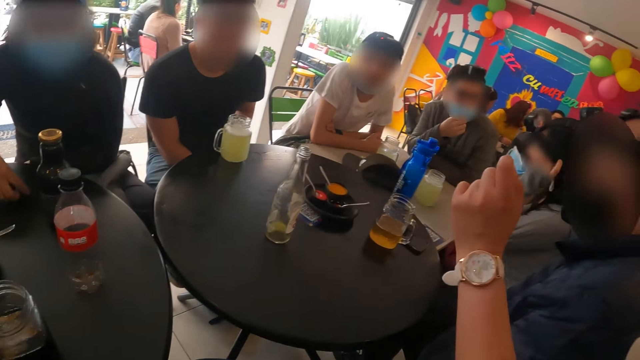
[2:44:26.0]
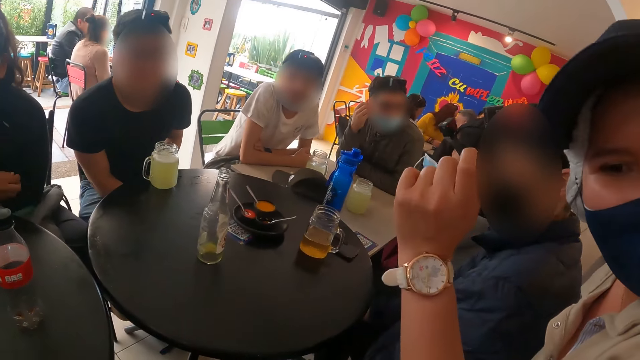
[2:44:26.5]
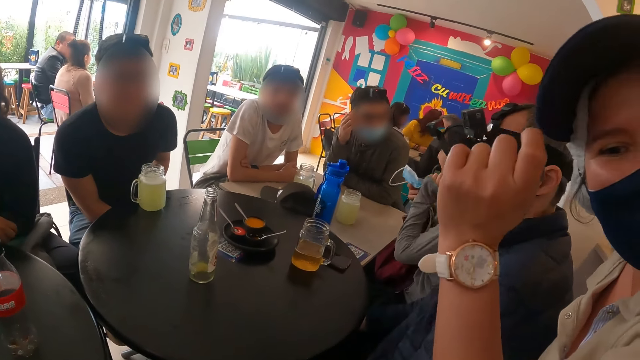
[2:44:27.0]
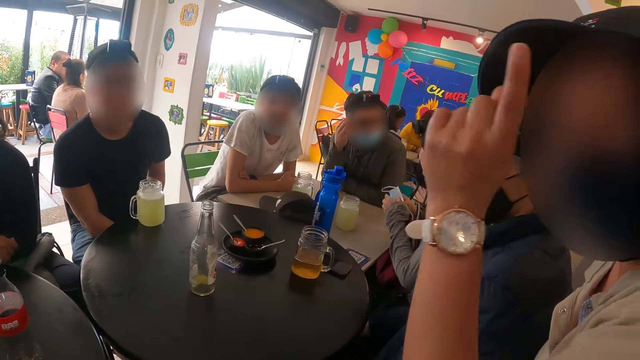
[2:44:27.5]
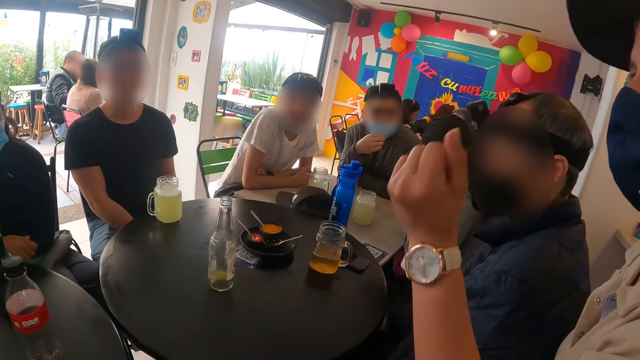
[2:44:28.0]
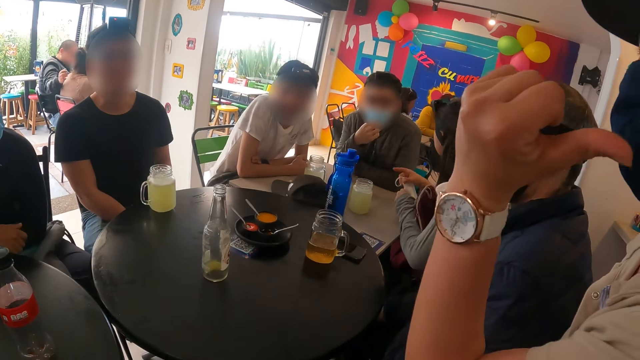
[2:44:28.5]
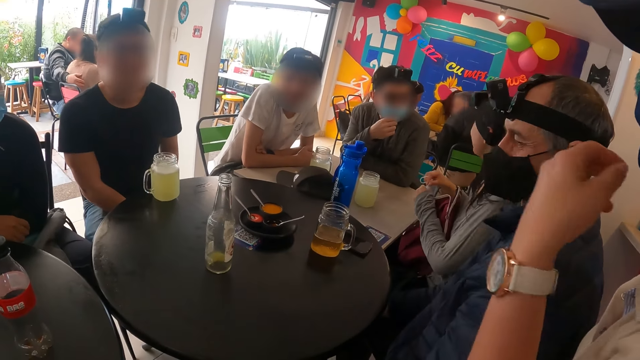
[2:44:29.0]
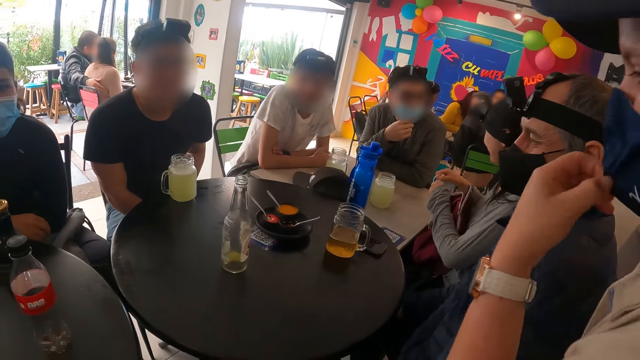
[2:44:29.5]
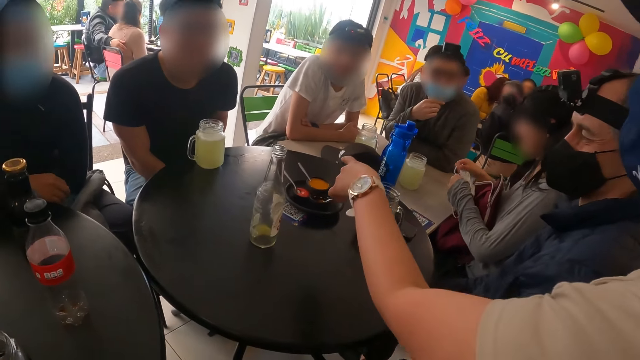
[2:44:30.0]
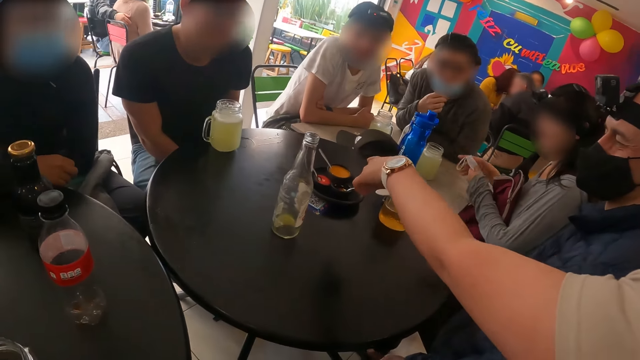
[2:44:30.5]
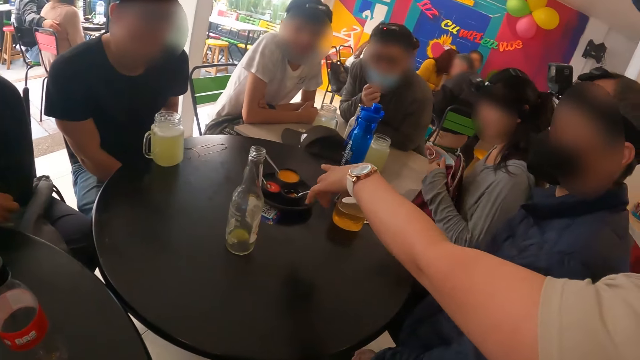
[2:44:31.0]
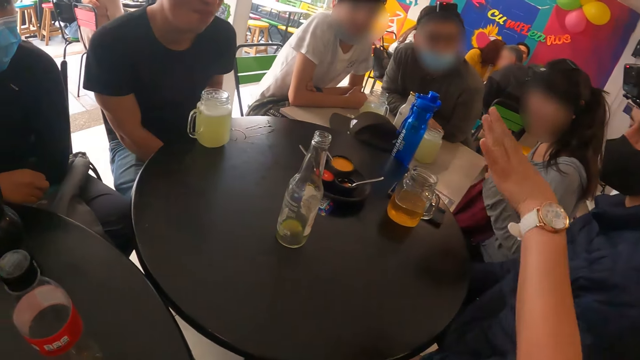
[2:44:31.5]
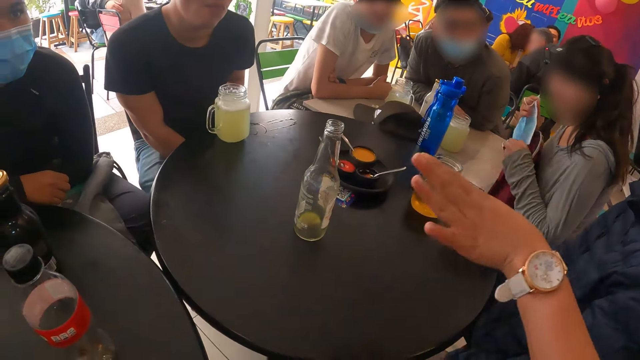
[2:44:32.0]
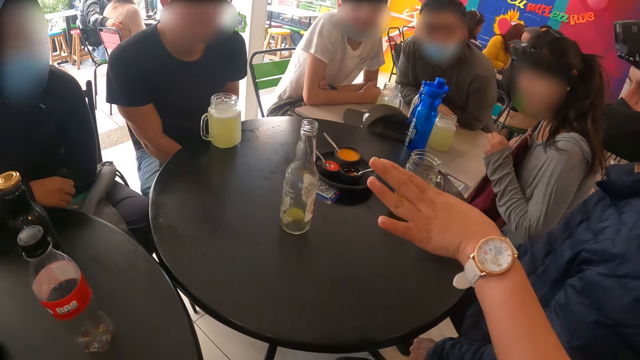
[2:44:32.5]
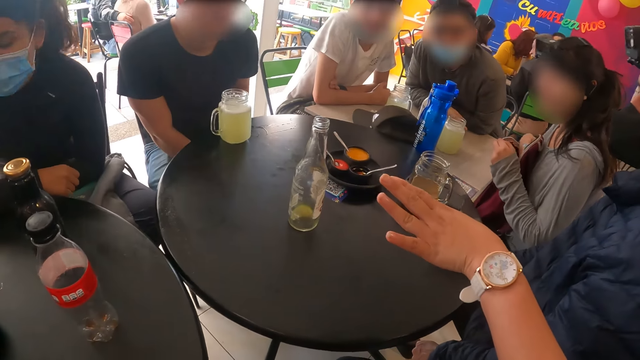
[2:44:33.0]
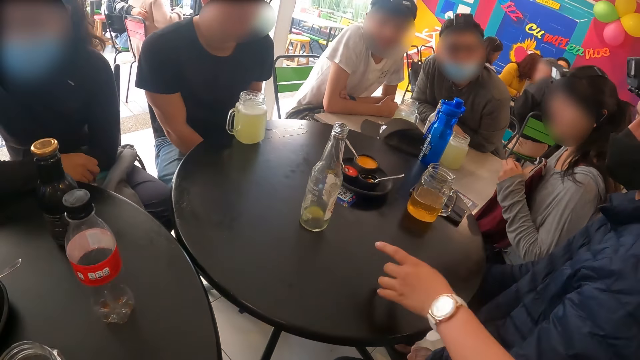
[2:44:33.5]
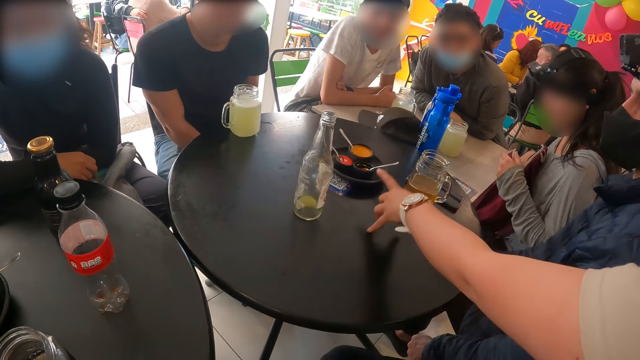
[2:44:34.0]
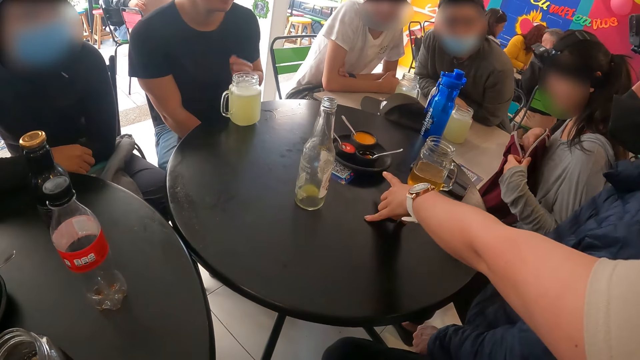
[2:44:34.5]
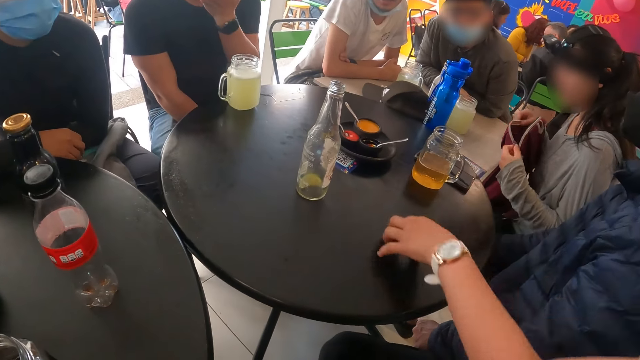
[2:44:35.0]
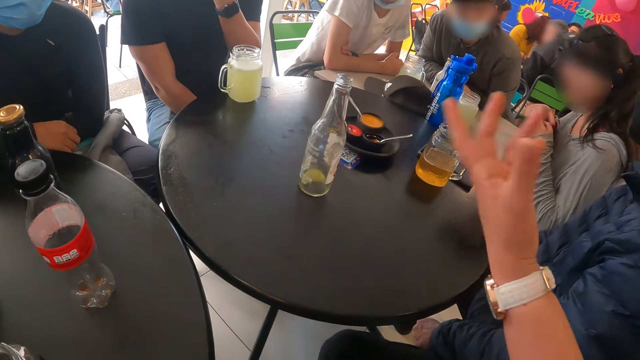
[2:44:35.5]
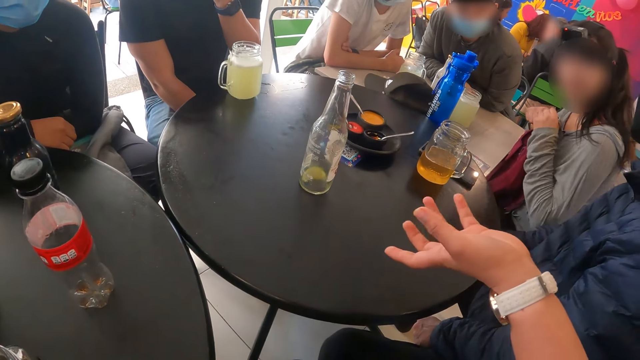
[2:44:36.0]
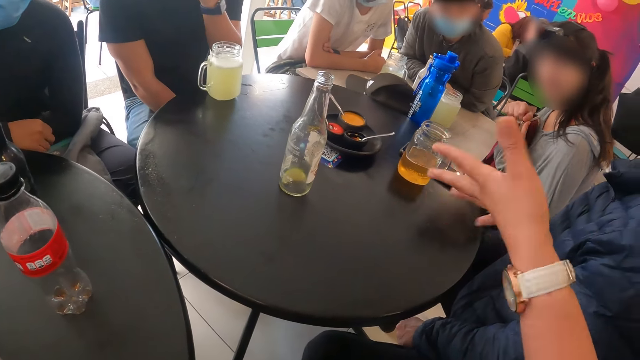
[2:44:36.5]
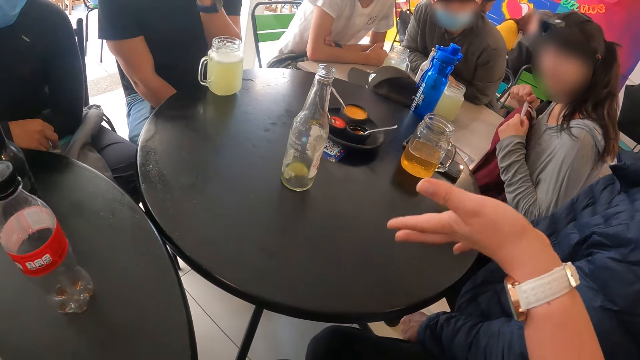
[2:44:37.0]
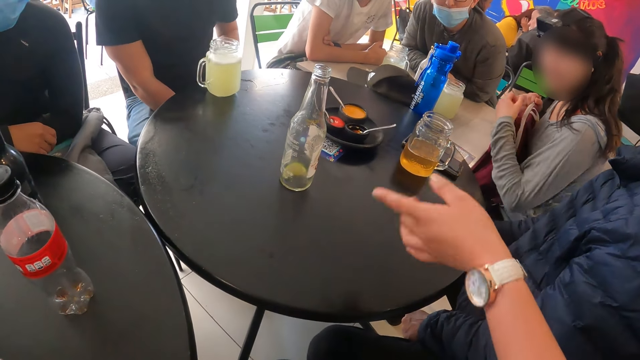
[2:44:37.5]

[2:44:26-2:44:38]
The camera wearer licks the finger. A man chats with friends. The man talks to the camera wearer.

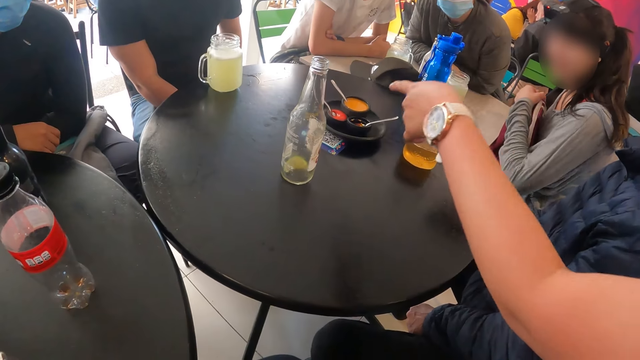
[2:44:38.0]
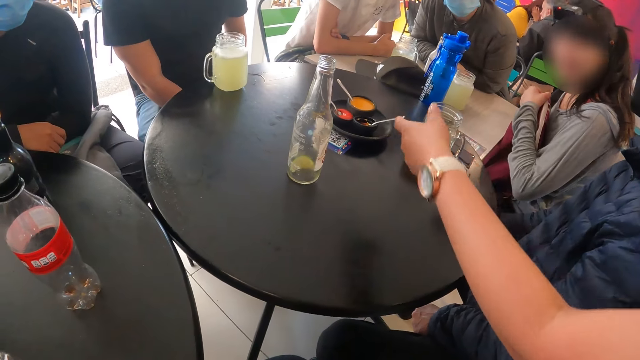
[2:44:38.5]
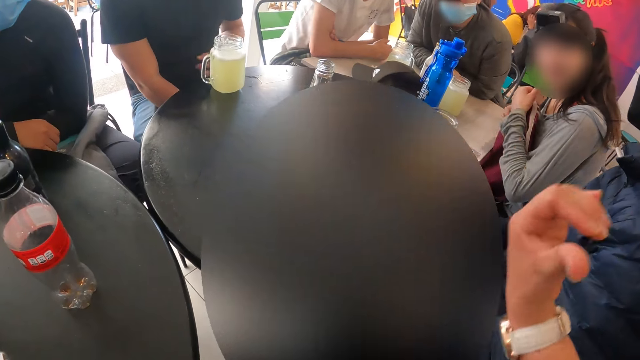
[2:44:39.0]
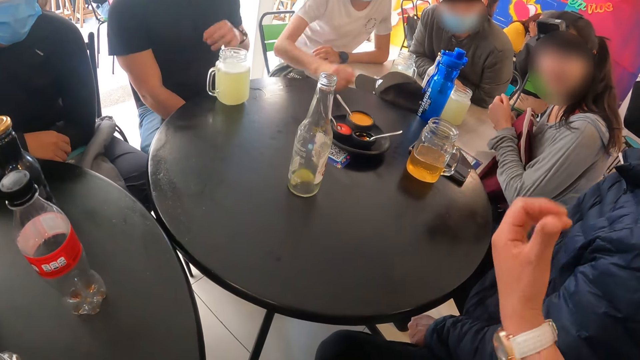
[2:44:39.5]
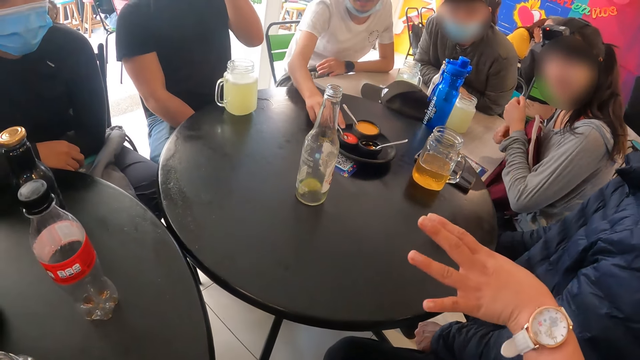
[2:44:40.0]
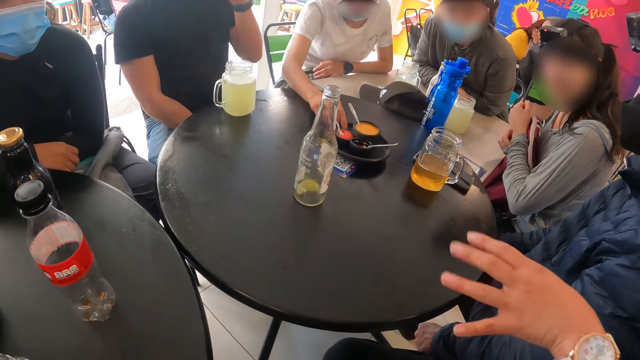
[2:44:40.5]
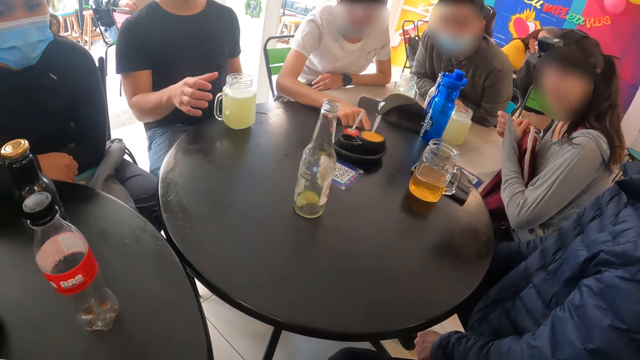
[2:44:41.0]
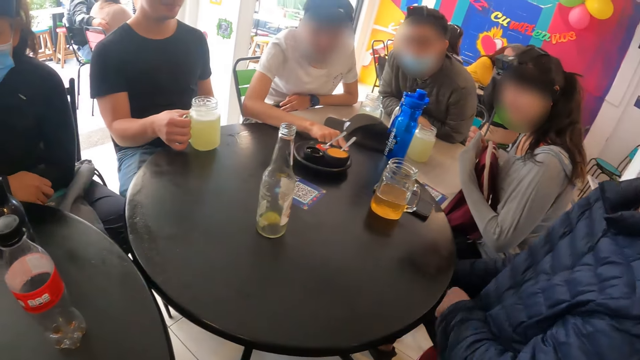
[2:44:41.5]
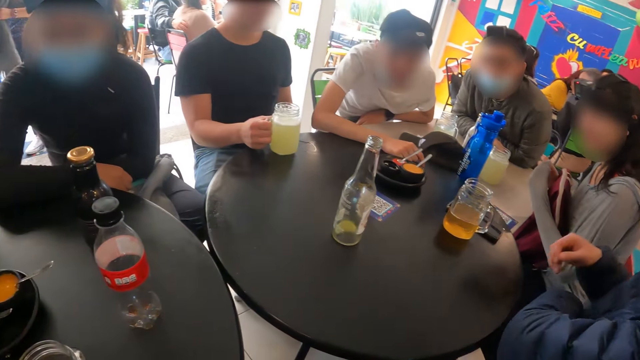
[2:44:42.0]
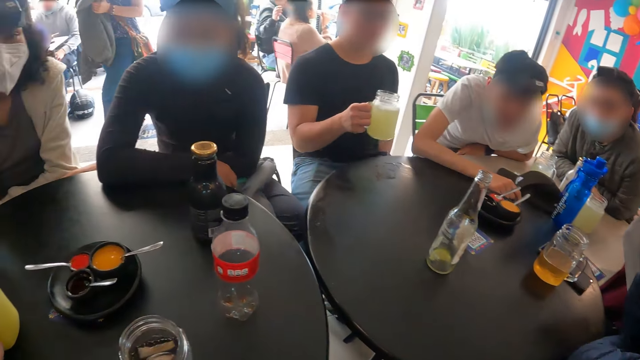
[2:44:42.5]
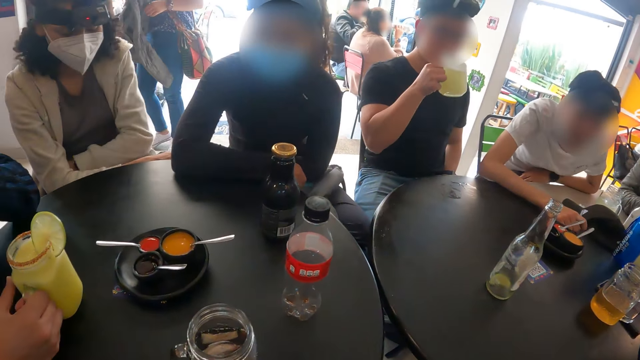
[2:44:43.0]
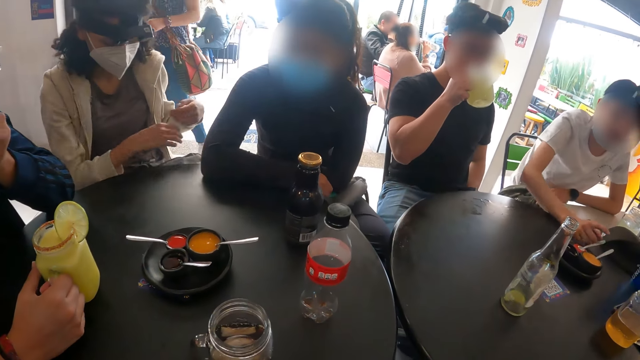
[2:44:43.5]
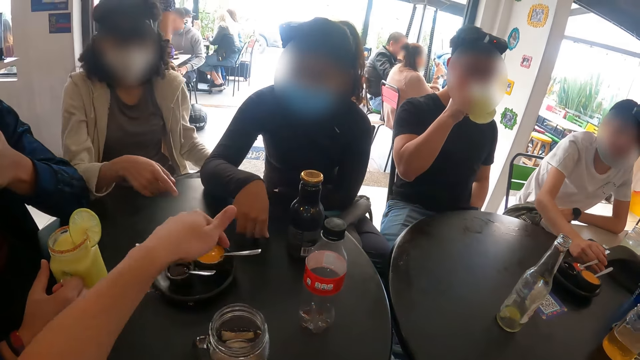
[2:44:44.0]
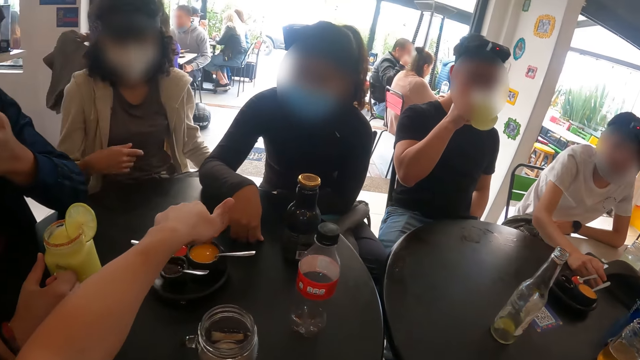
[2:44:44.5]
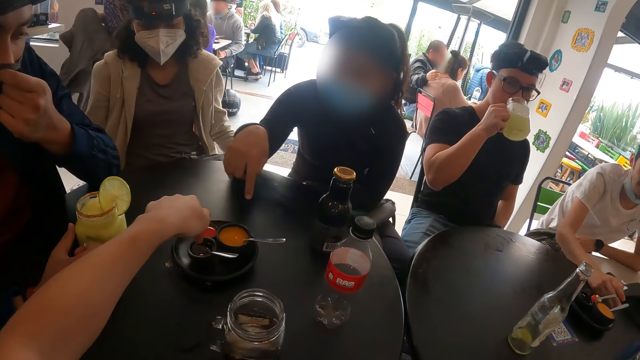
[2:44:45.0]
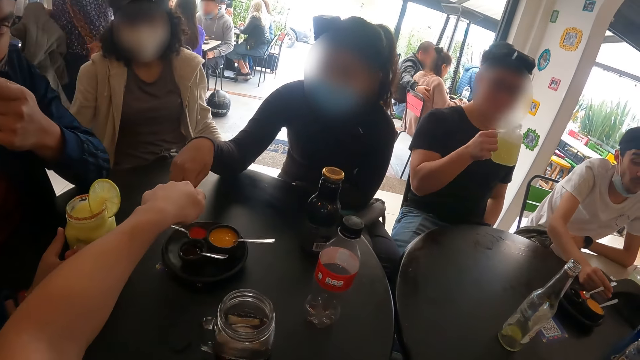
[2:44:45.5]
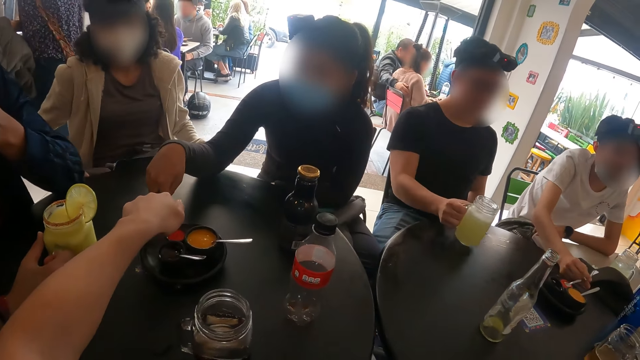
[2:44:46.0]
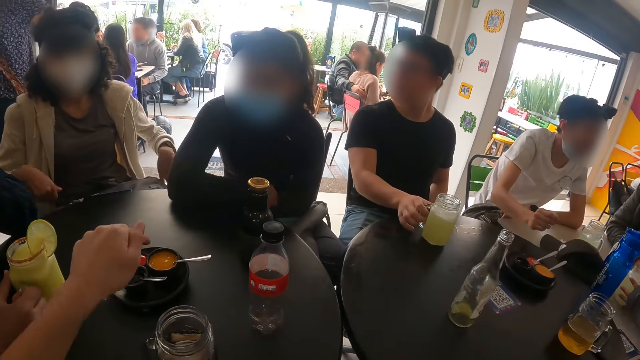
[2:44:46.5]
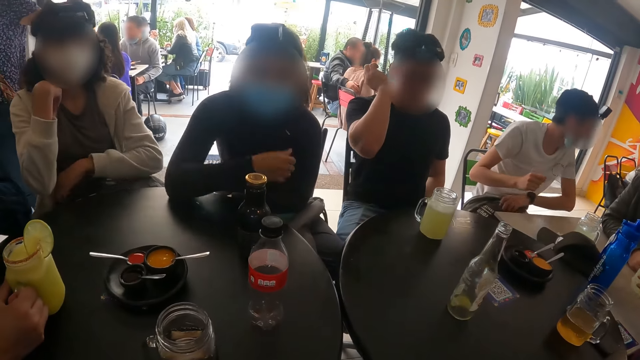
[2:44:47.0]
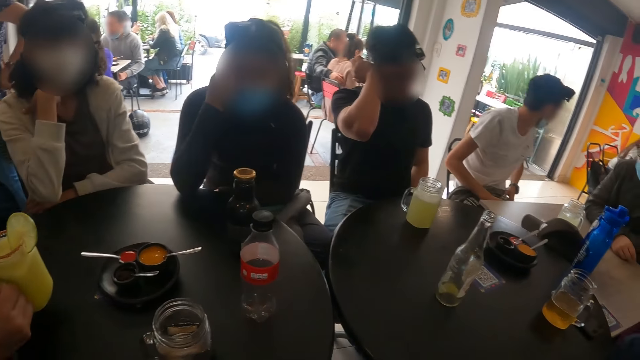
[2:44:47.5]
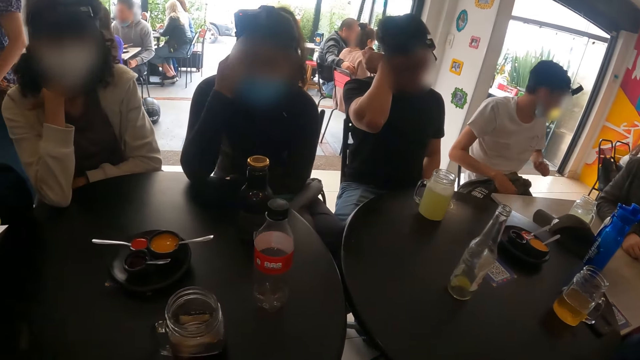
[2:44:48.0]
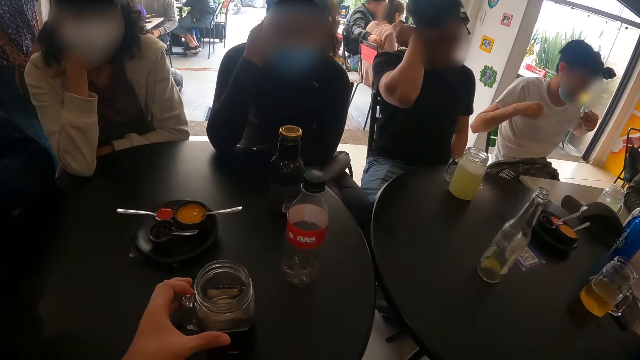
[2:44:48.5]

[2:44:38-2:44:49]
A person picks up a glass from the table. The person drinks from the glass. The camera wearer chats with friends. They talk to the person.
